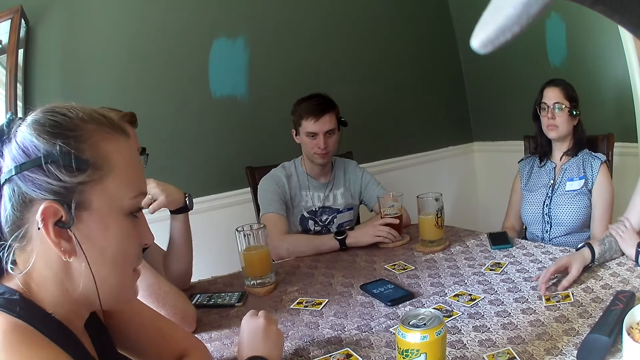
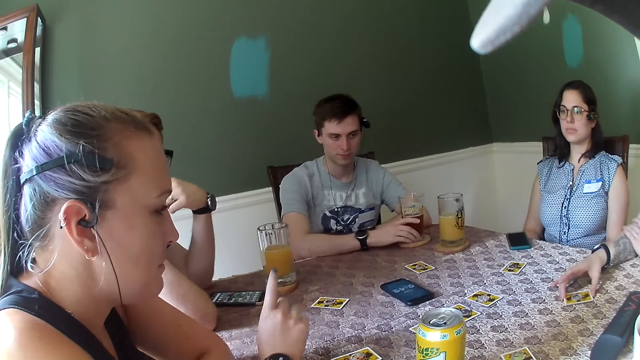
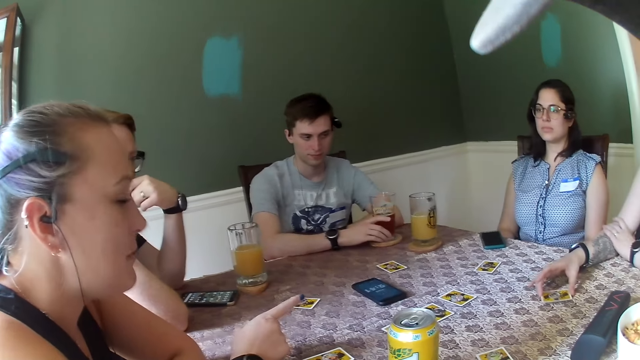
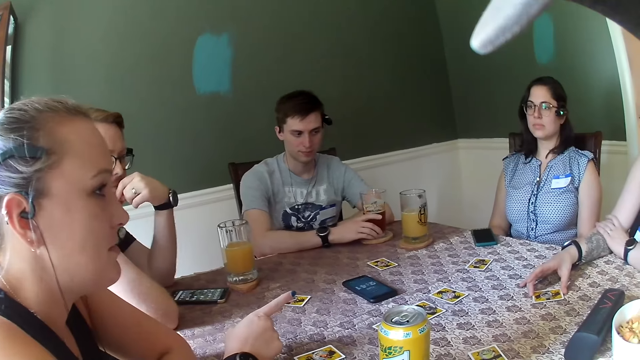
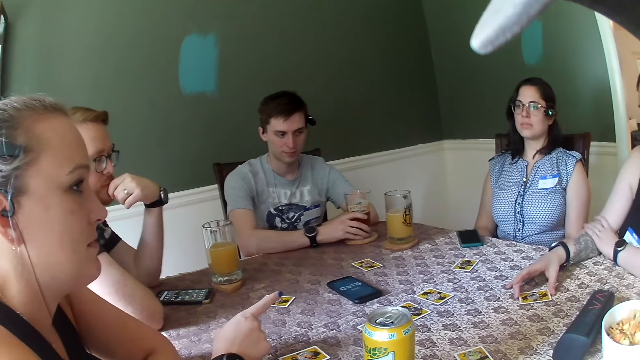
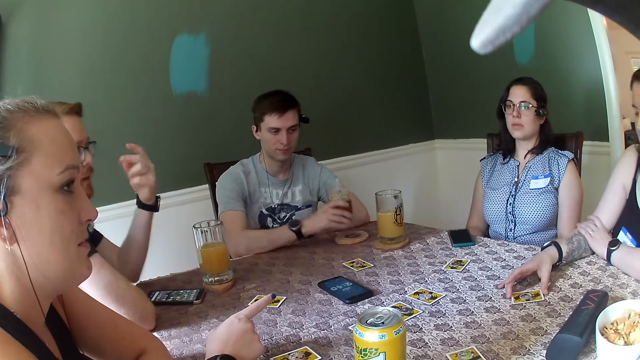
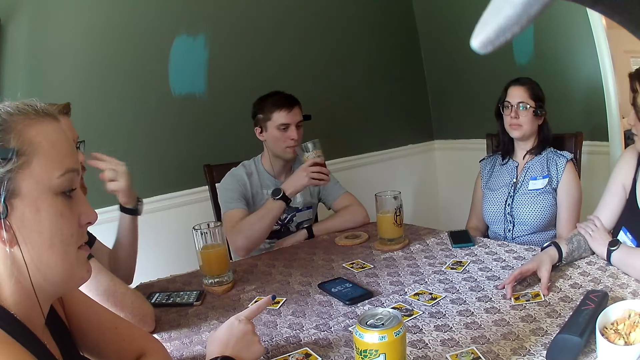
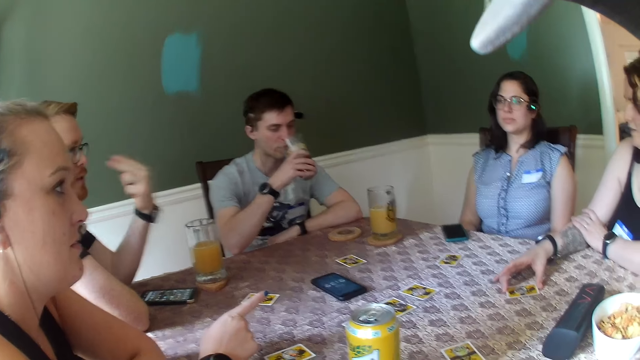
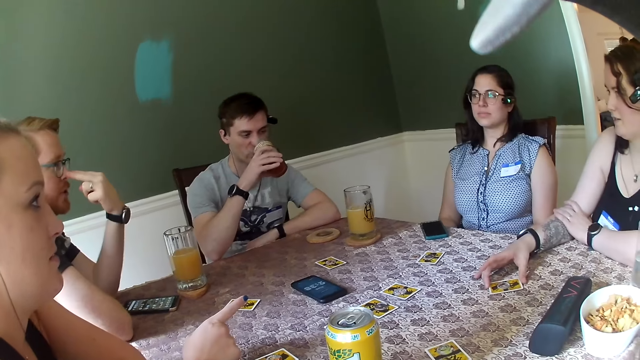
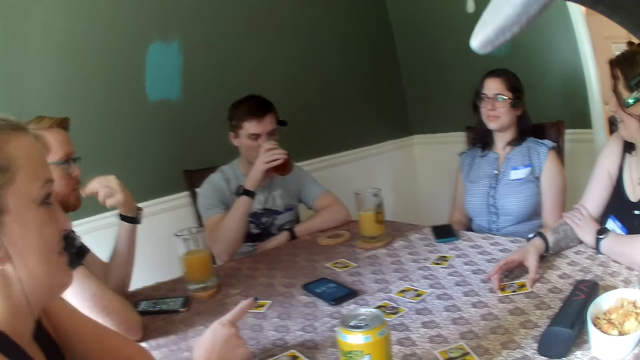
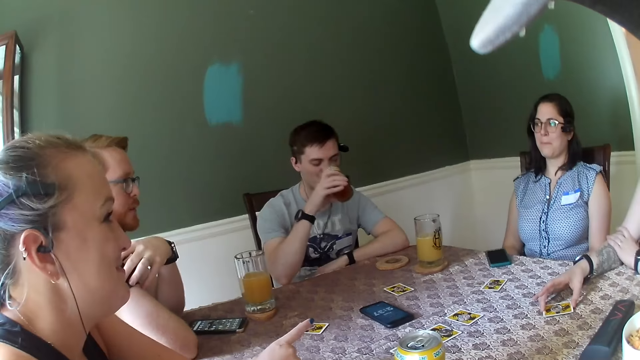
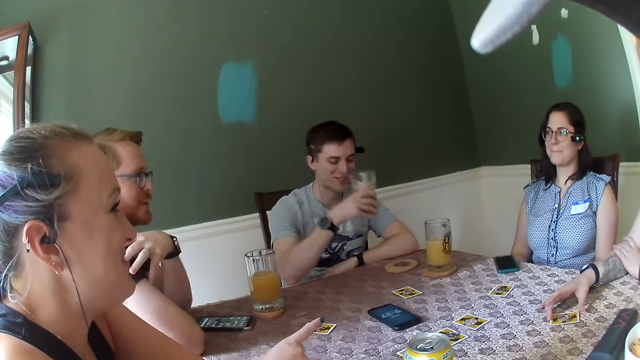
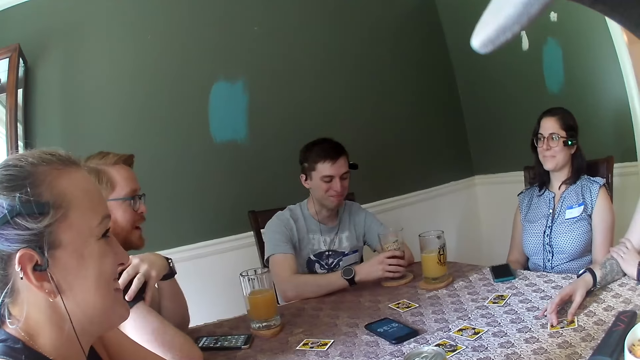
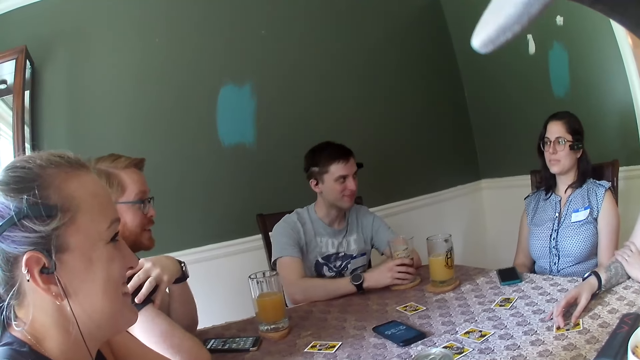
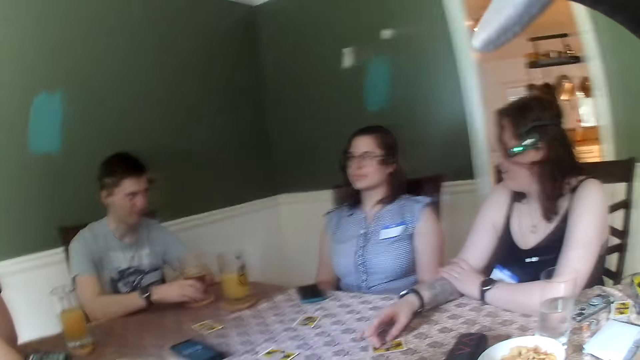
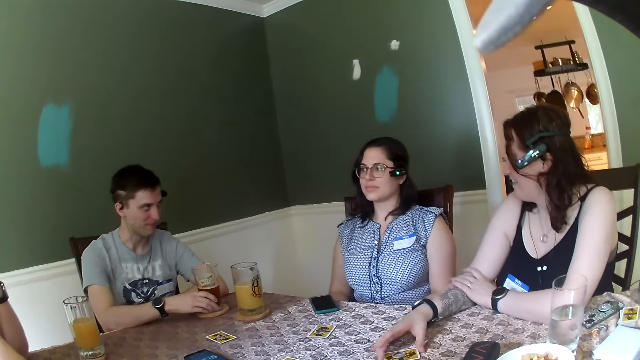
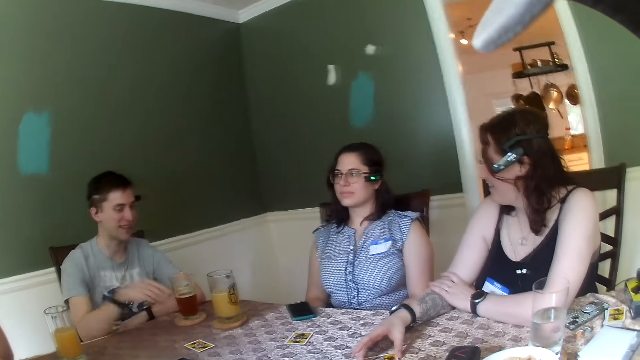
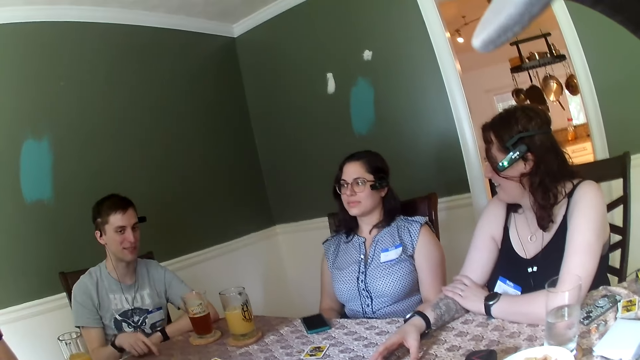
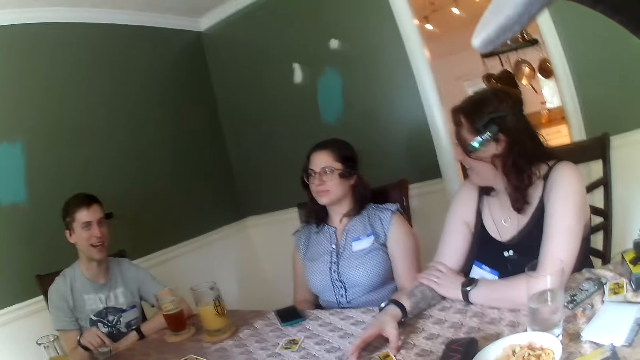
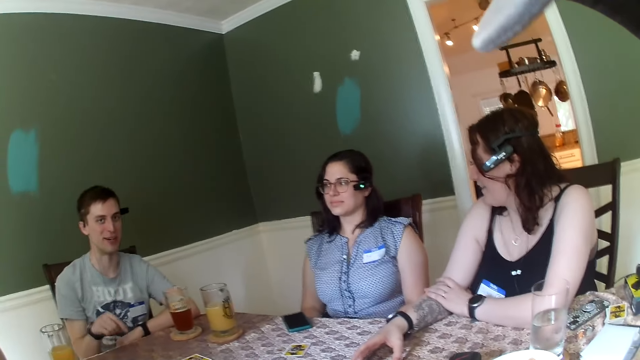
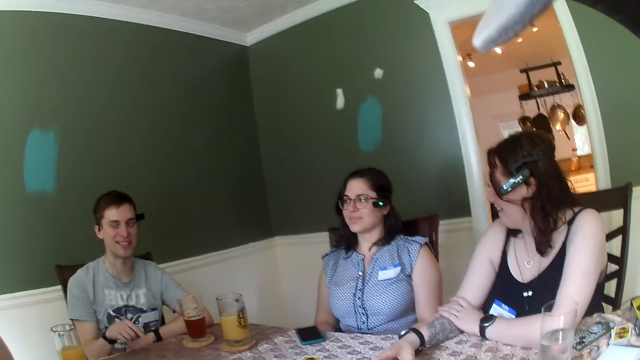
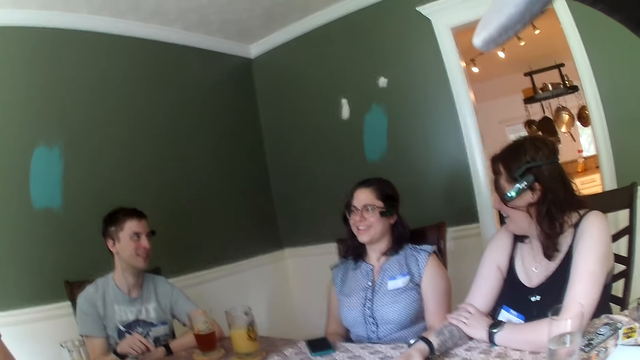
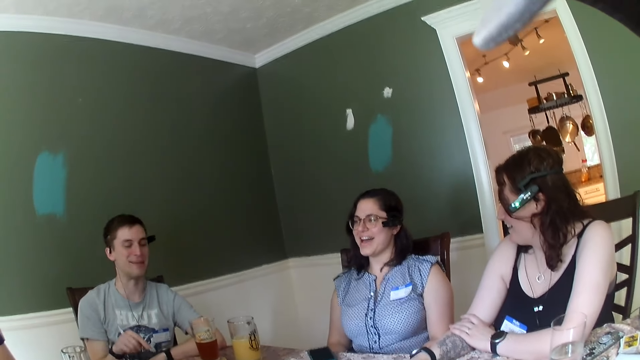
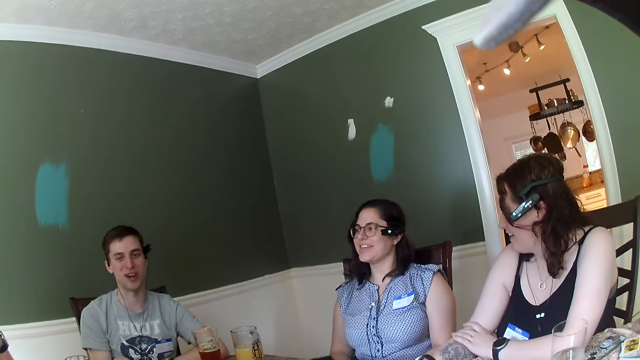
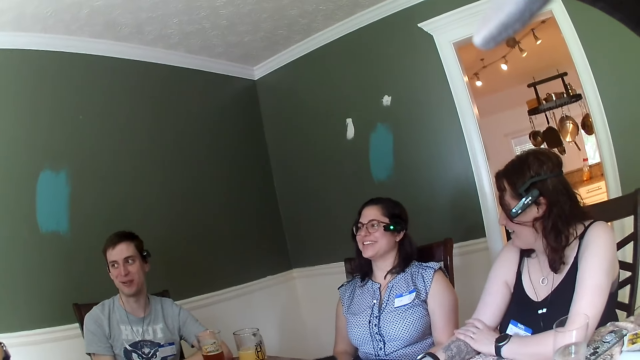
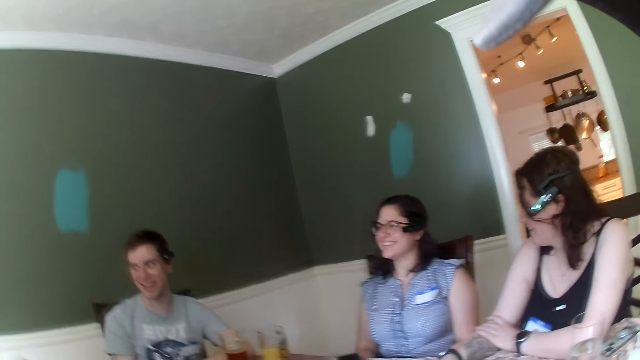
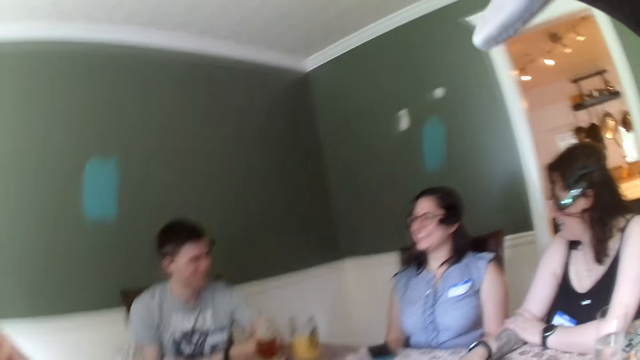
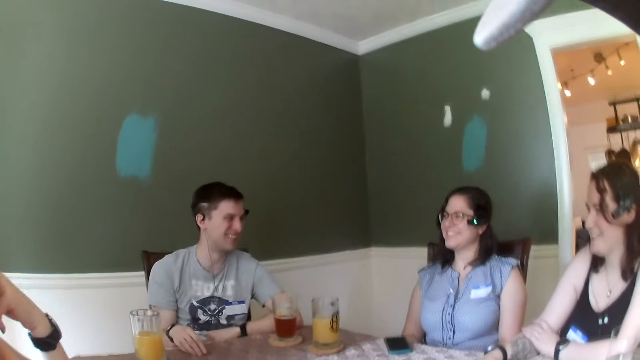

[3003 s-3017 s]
A woman touches a card on a table with her right hand. The woman moves the card. Another woman makes a gesture. A man picks up a cup of beer on the table with his right hand and drinks the cup of beer from the table with his right hand. Another man makes a gesture. The first man places the cup of beer on the table with his right hand. The first man gesticulates with his right hand.

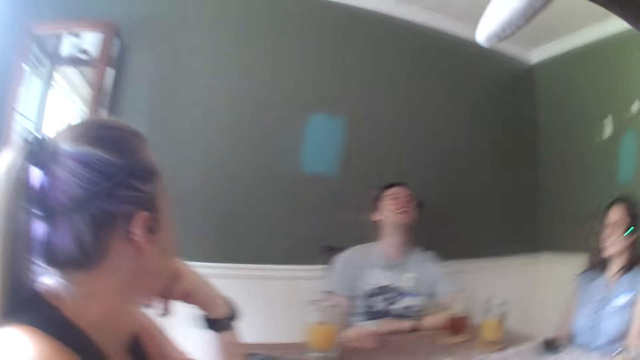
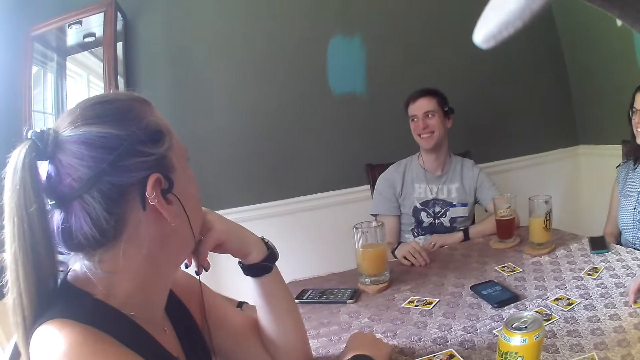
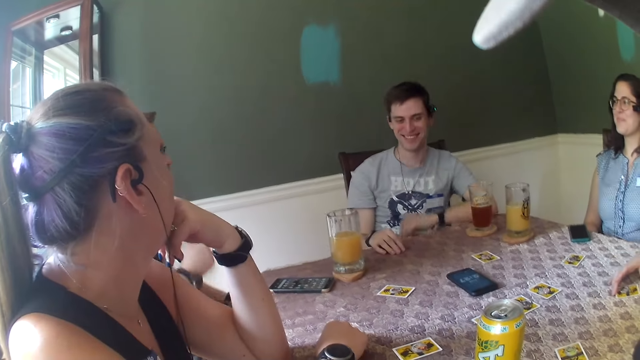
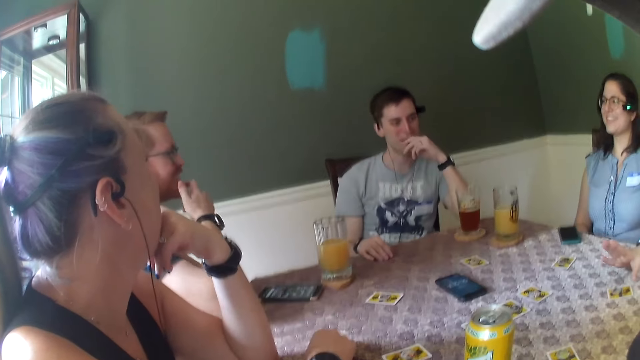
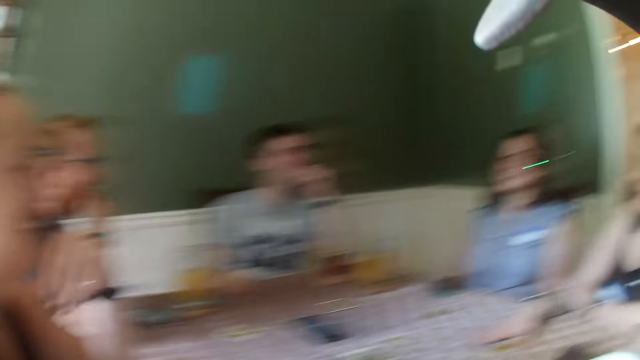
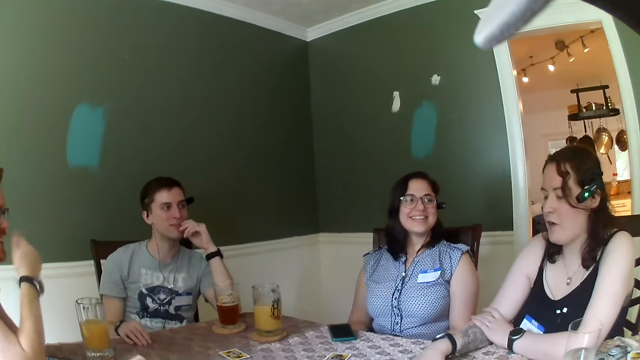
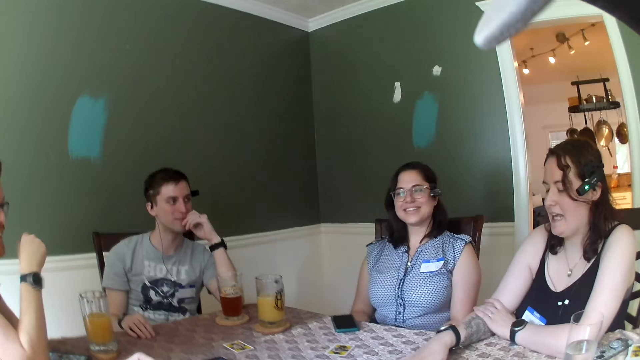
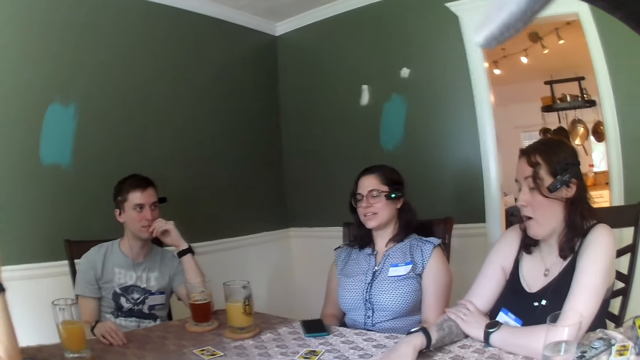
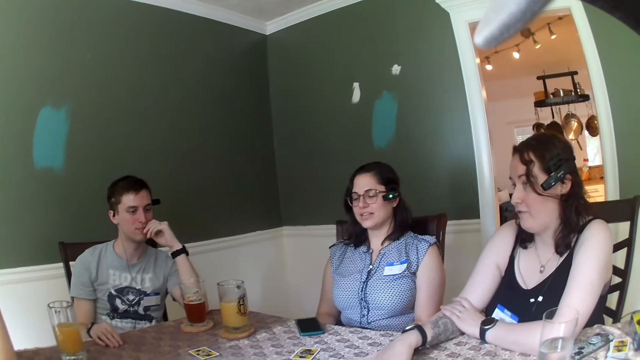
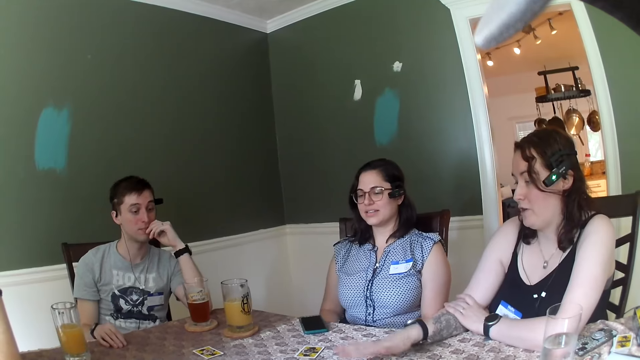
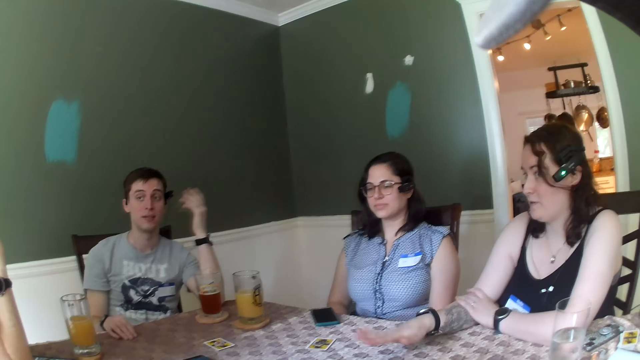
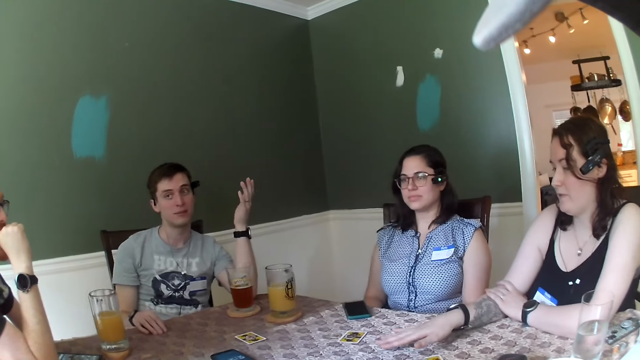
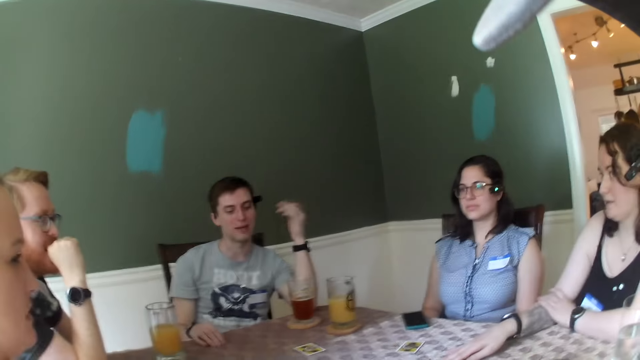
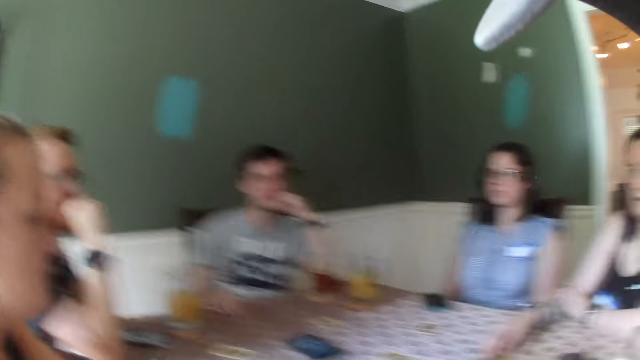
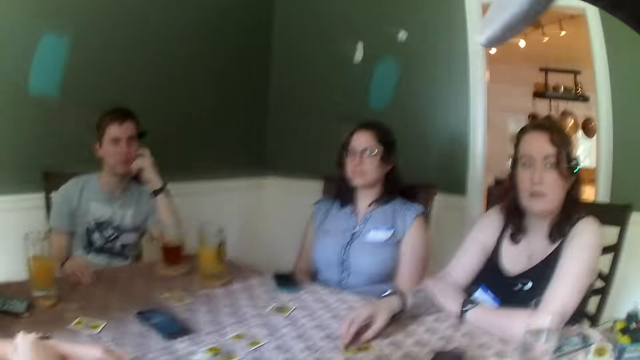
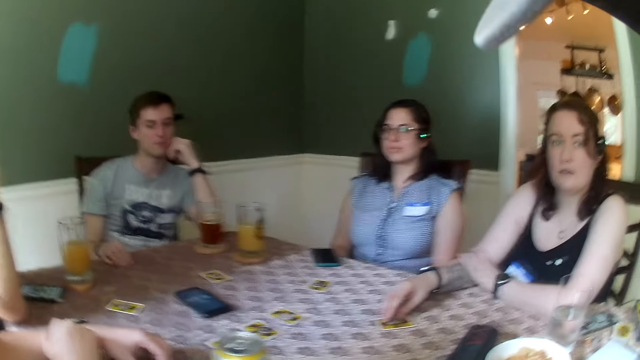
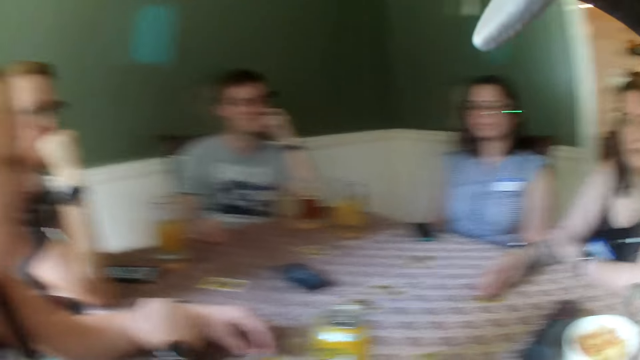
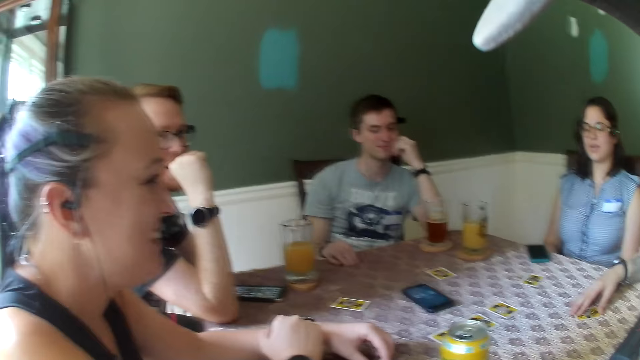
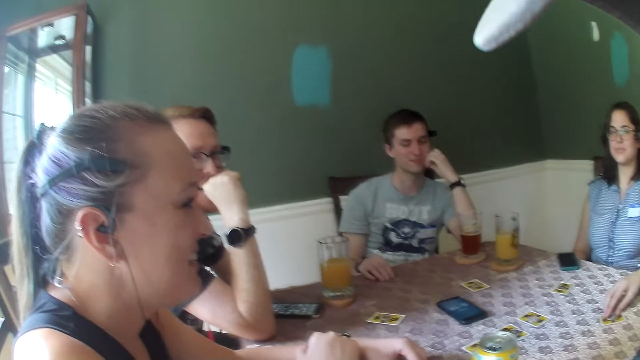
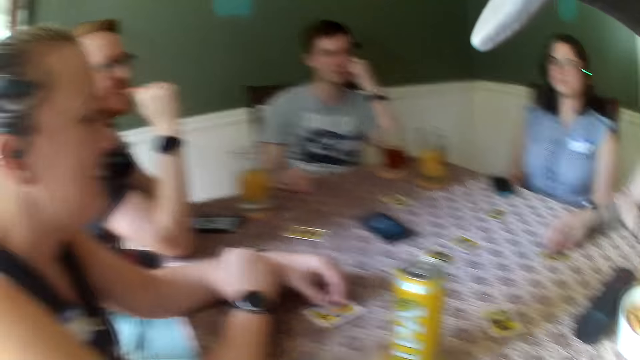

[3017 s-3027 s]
The camera wearer turns around the room.
